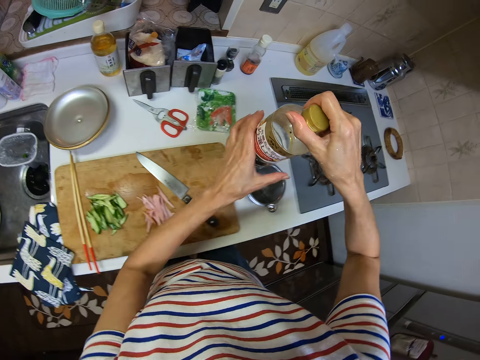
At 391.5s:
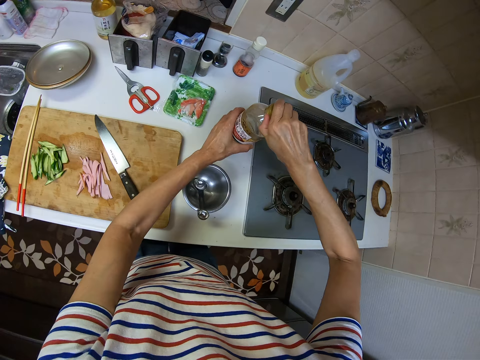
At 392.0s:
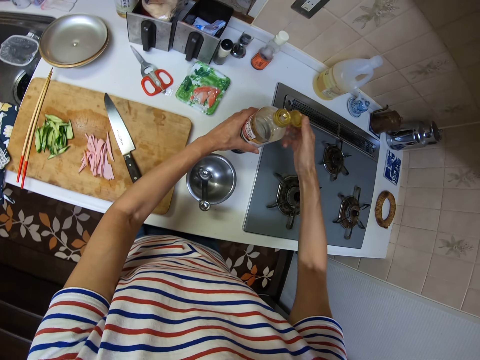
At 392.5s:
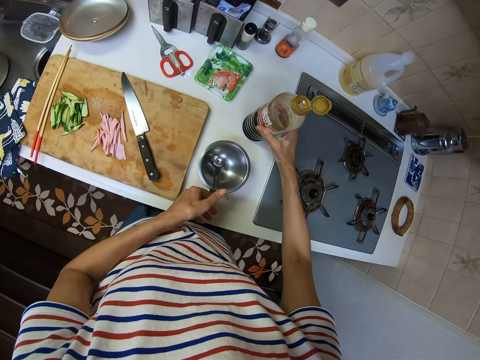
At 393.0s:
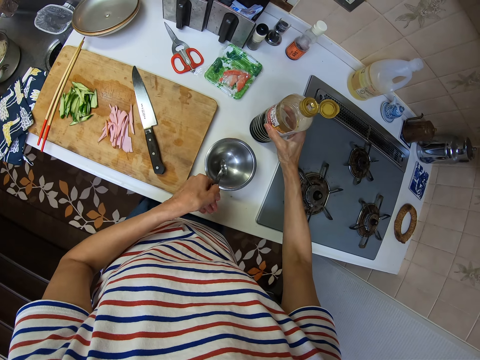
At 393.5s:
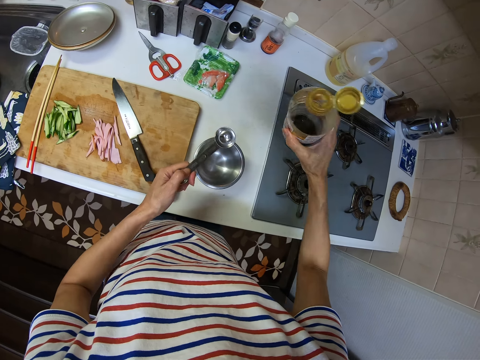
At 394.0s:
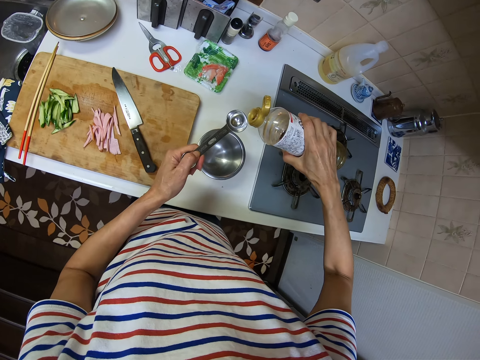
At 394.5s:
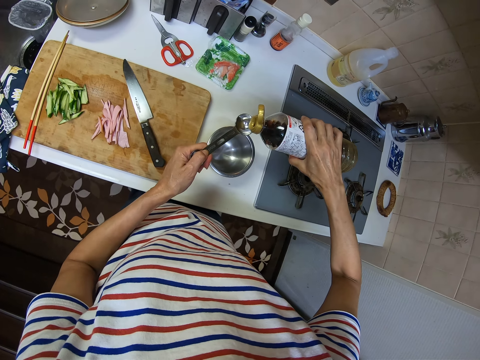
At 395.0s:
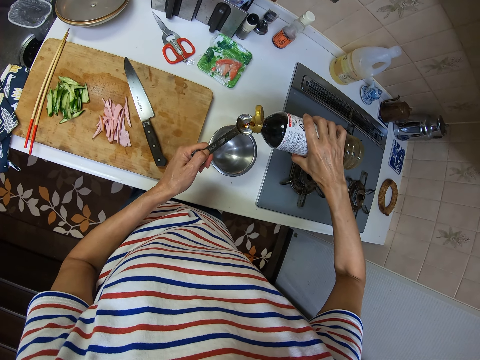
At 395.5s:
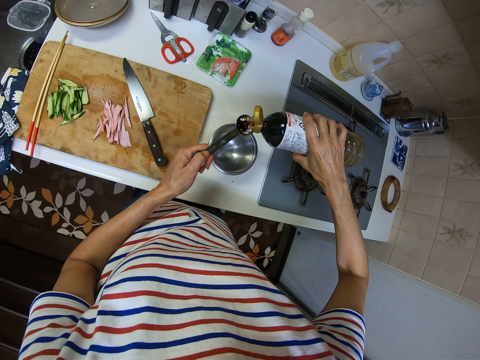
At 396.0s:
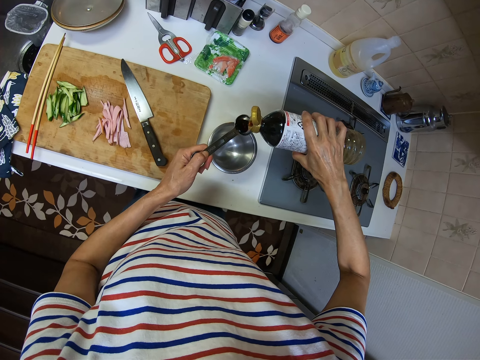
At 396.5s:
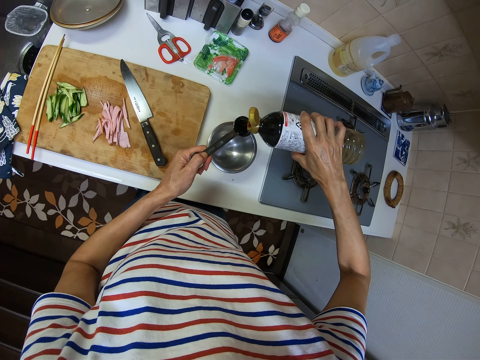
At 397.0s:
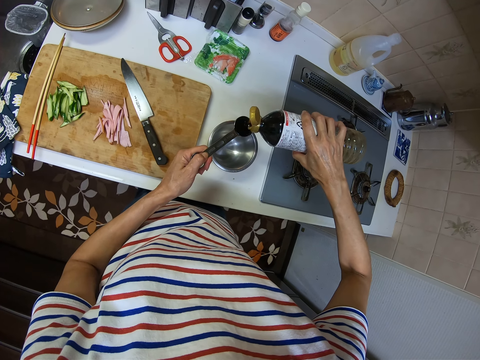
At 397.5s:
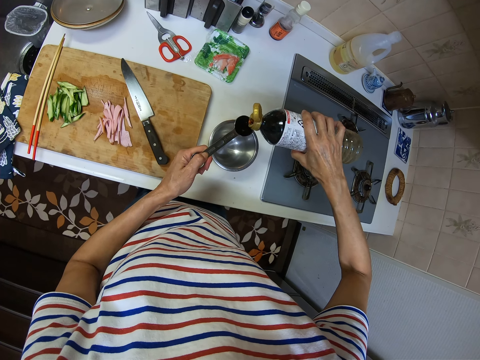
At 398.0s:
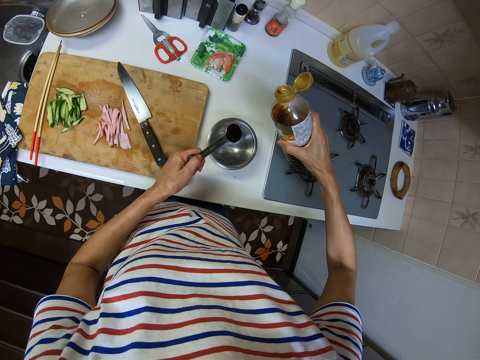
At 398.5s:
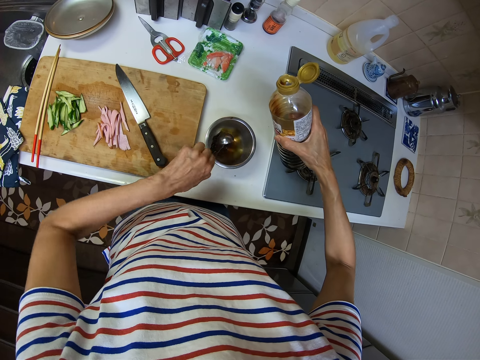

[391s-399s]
The camera wearer transfers the bottle from his right hand to his left hand. He opens the cover of the bottle using his right hand. He drops the bottle on the kitchen countertop using his left hand. He picks up a spoon with his left hand and picks up the bottle with his right hand. He pours soy sauce in the spoon from the bottle. He pours the soy sauce in the bowl from the spoon.

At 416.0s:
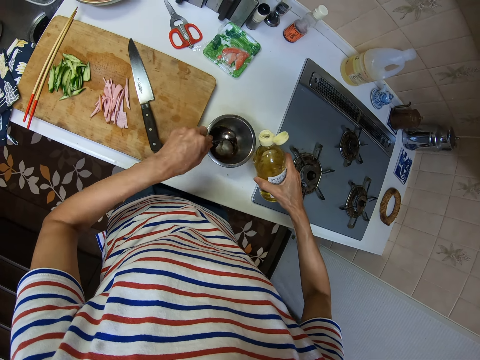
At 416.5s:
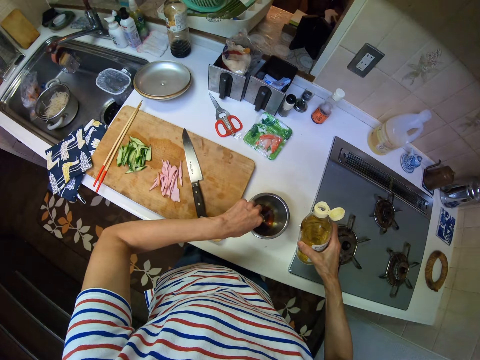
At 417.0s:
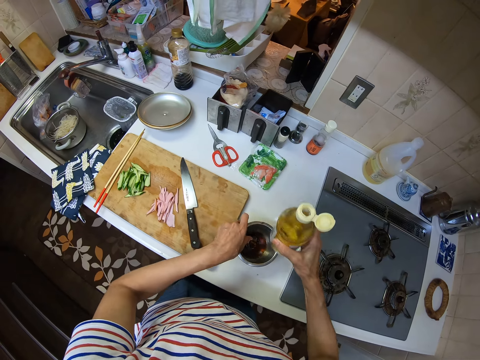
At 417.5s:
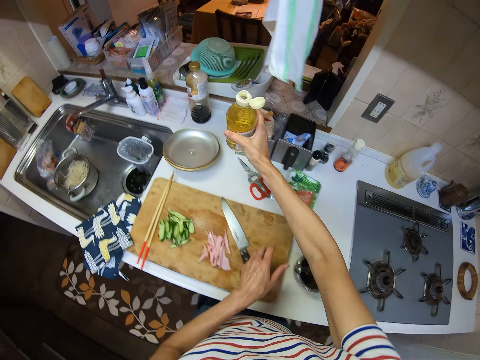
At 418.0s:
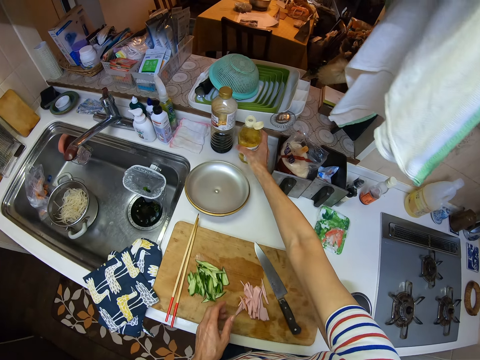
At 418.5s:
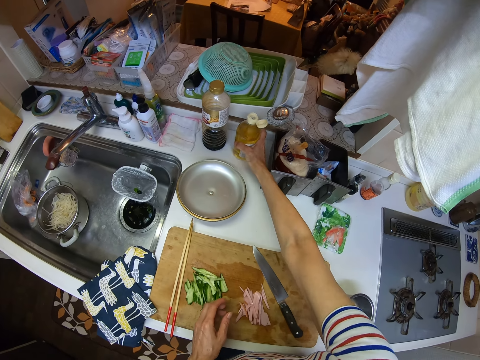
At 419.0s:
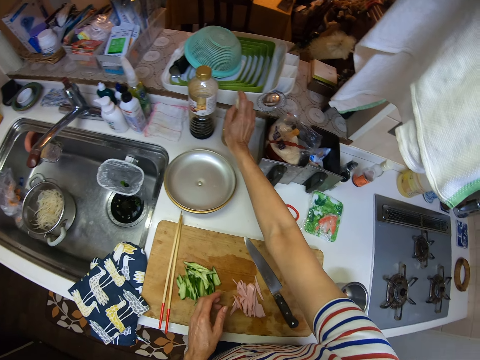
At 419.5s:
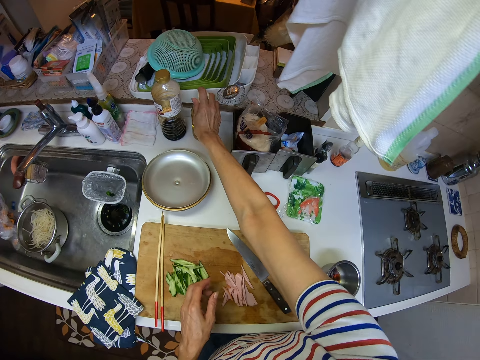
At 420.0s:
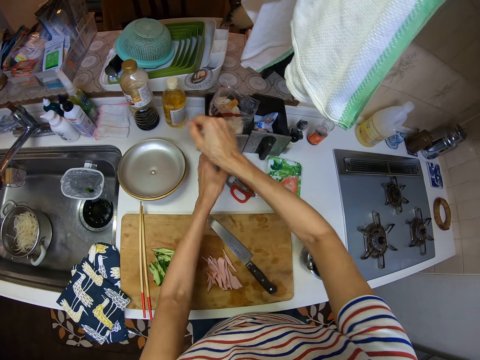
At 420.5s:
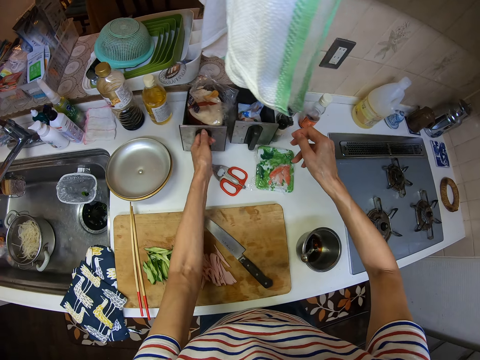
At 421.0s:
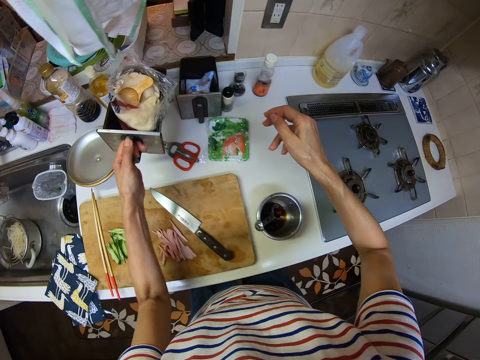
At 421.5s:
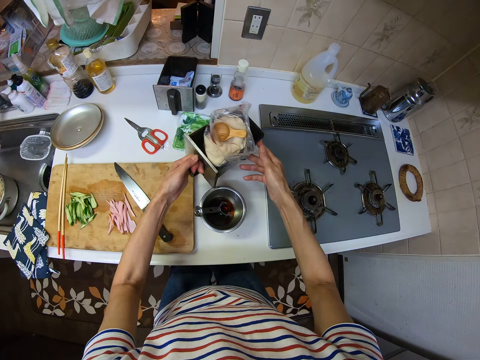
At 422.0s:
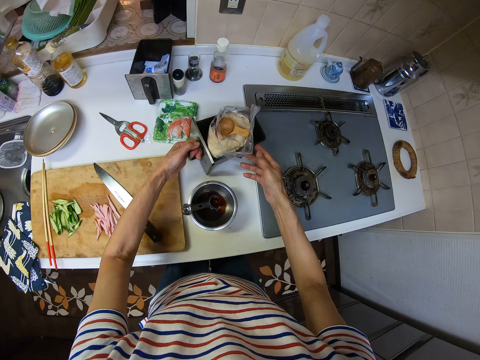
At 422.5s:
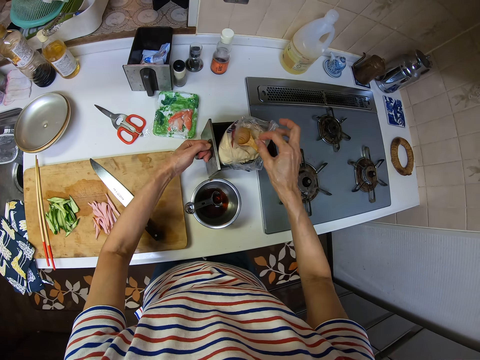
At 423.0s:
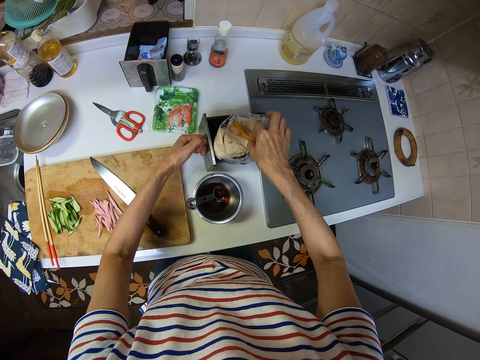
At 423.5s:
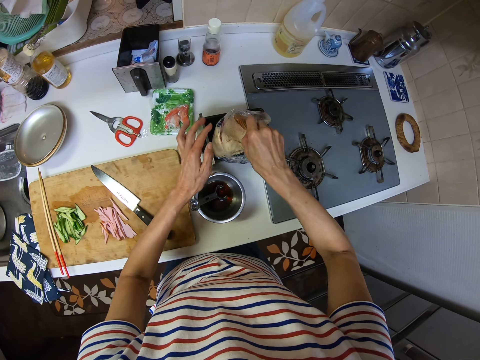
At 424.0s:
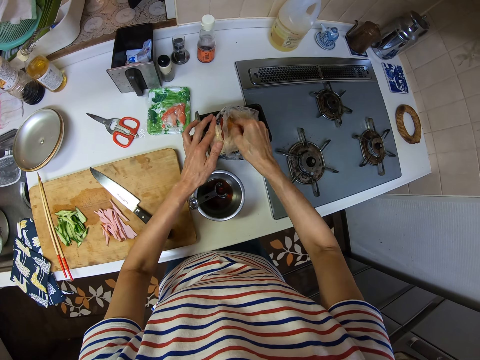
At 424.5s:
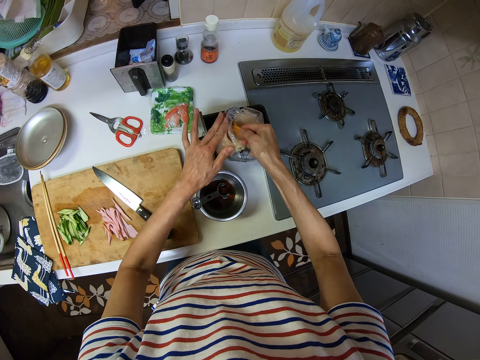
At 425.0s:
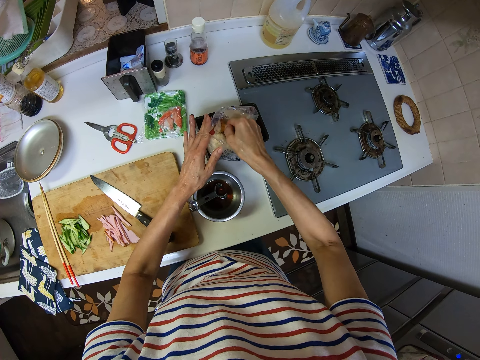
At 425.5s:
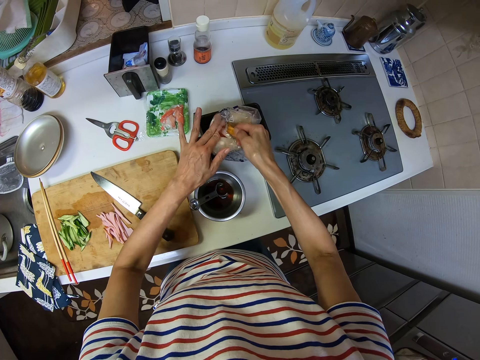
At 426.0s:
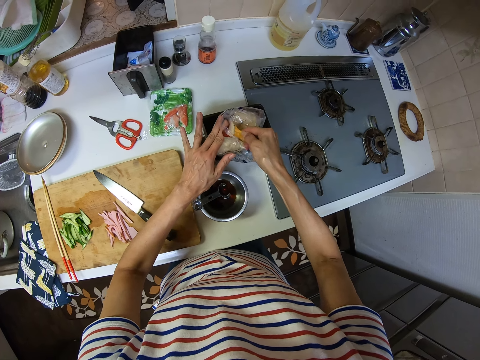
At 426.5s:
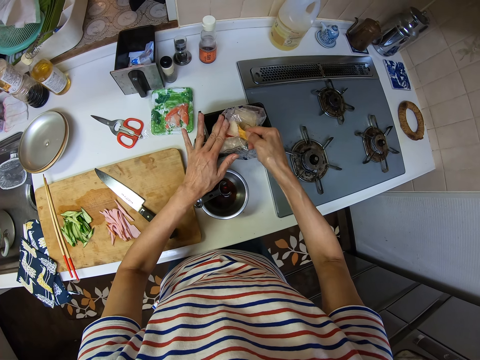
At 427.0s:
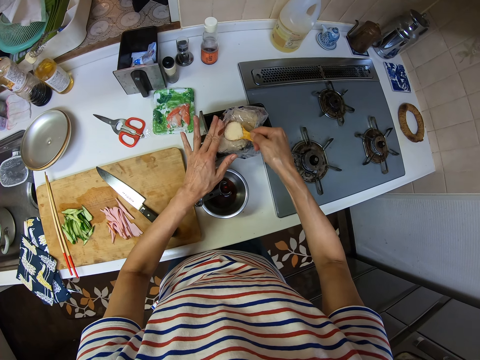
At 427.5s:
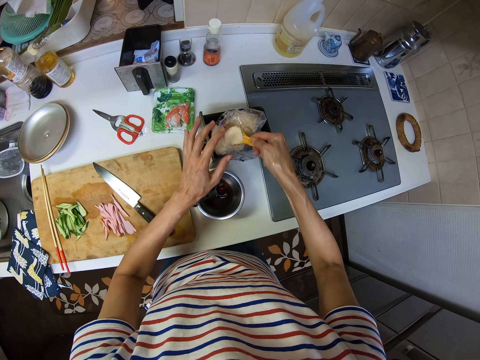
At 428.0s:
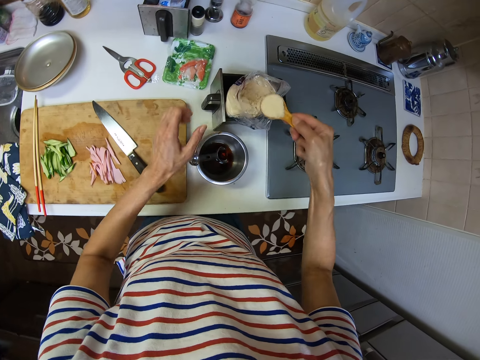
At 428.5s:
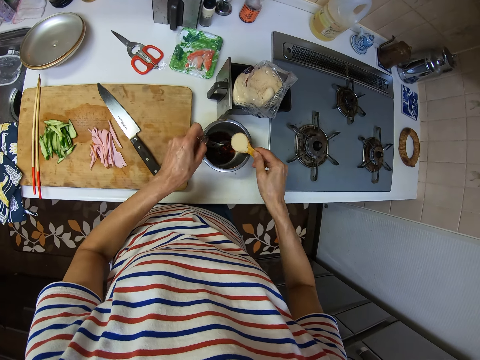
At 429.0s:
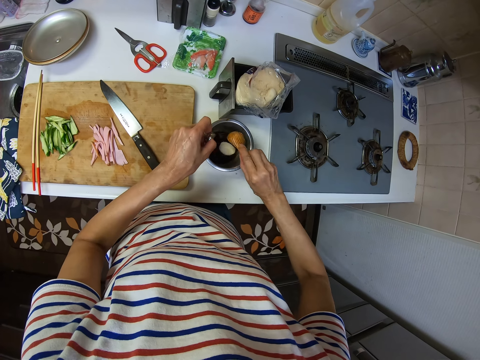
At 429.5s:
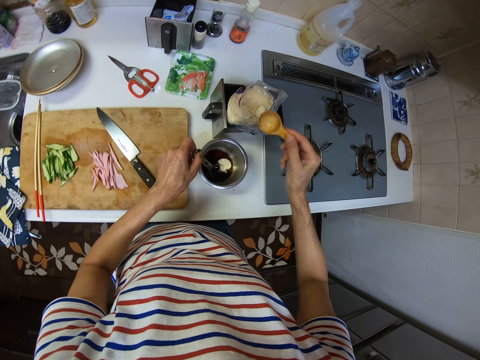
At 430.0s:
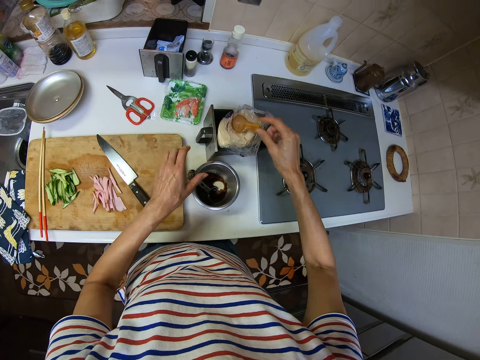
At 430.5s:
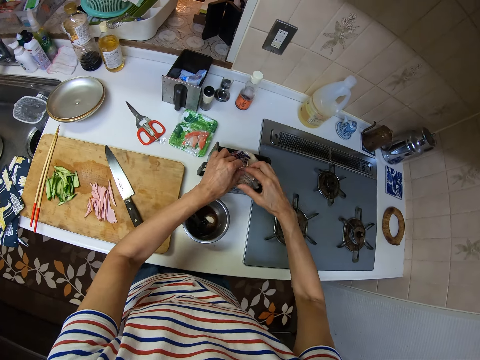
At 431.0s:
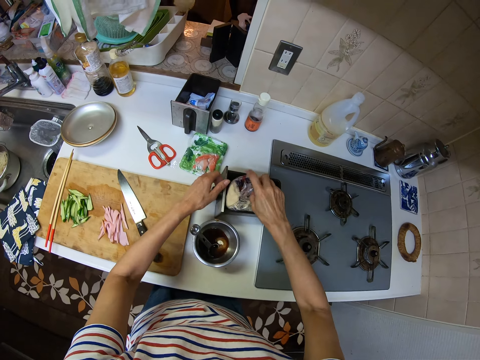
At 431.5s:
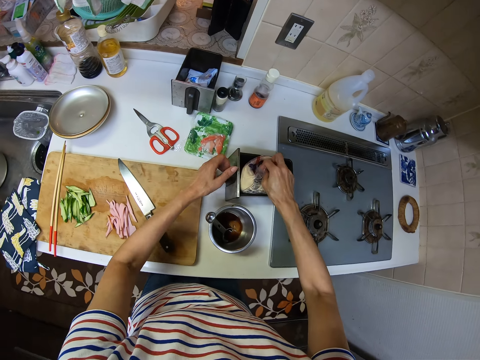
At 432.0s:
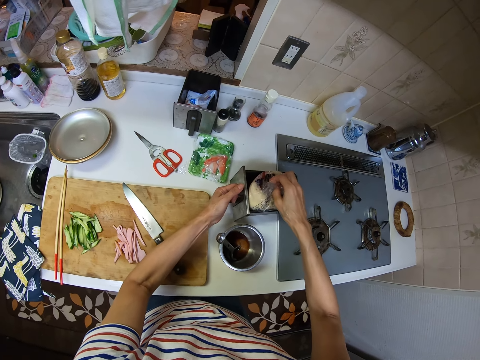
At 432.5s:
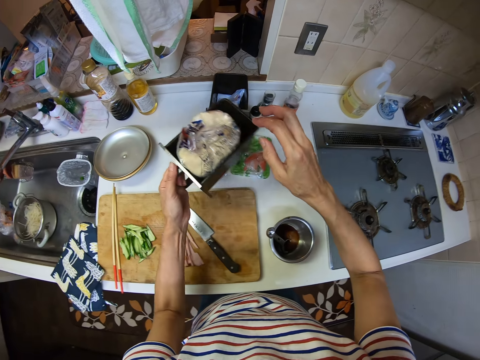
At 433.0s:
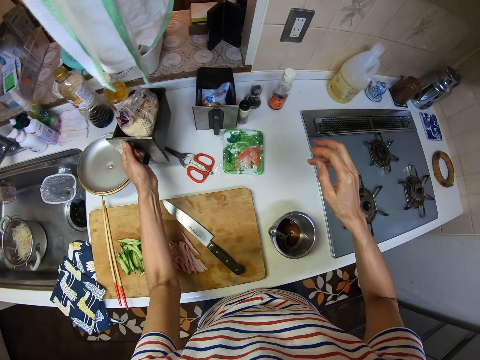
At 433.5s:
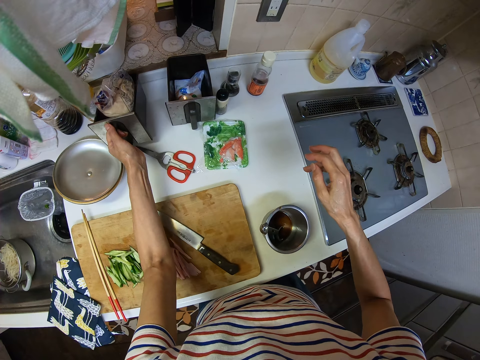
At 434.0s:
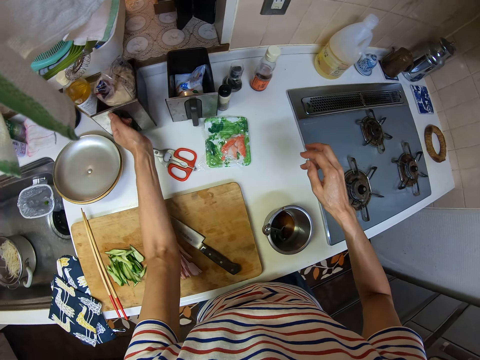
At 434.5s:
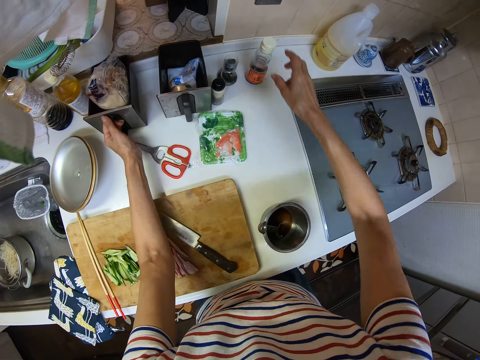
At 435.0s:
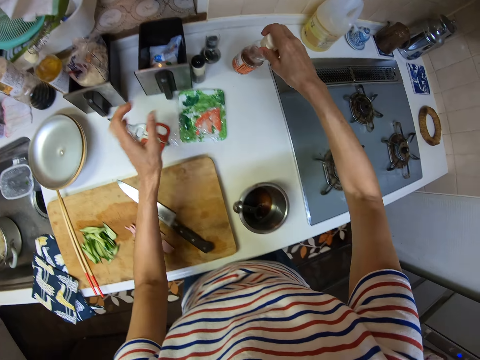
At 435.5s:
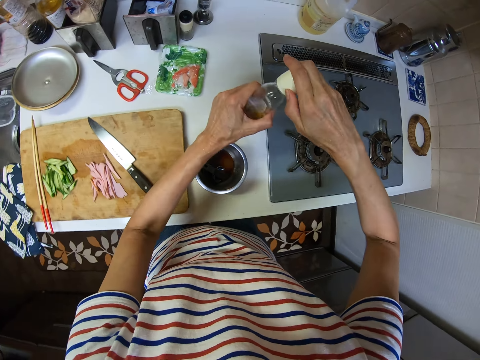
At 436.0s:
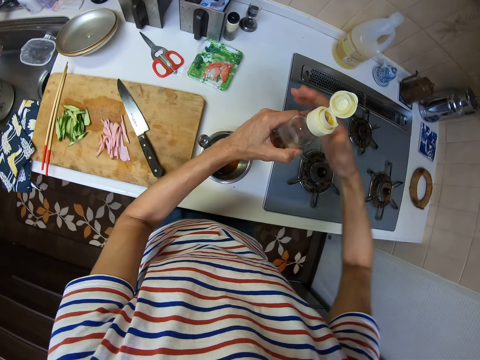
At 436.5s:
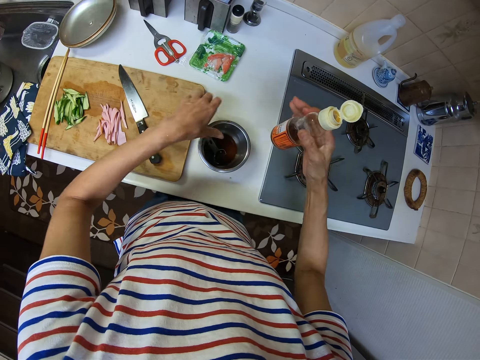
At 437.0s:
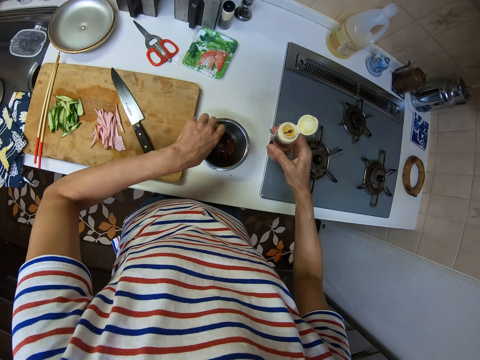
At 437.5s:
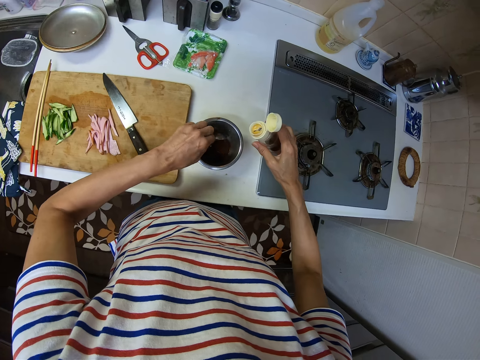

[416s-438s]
The camera wearer pours oil in the bowl from the spoon. He drops the spoon in the bowl. He drops the bottle on the kitchen countertop using his right hand. He covers the top of the bottle using his right hand. He picks up a box with his left hand. He drops the box on the kitchen countertop using his left hand. He picks up the spoon with his right hand. He takes flour from a nylon using the spoon. He holds the spoon using his left hand. He pours the flour in the bowl using the spoon. He drops the spoon in the nylon using his right hand and folds the nylon using both hands. He picks up the box with his left hand. He drops the box on the kitchen countertop using his left hand. He picks up the bottle with his right hand. He transfers the bottle from his right hand to his left hand. He opens the bottle with his right hand. He transfers the bottle from his left hand to his right hand. He picks up the spoon from the bowl using his left hand.
